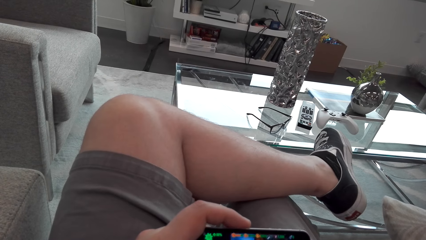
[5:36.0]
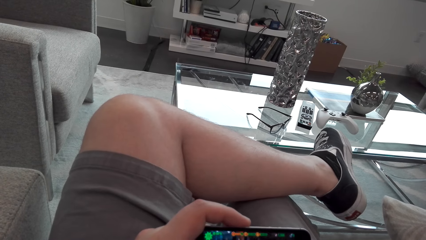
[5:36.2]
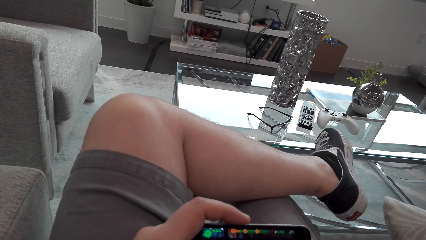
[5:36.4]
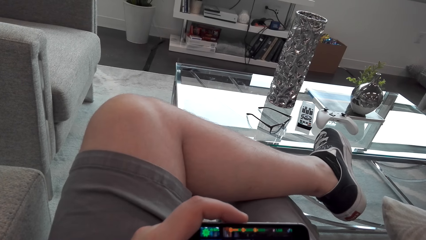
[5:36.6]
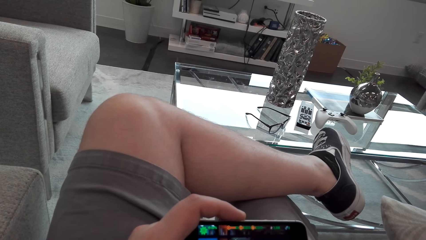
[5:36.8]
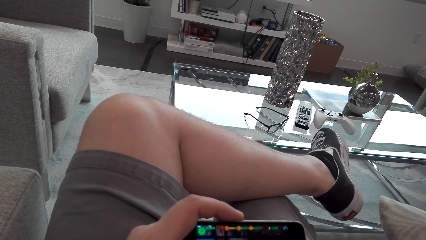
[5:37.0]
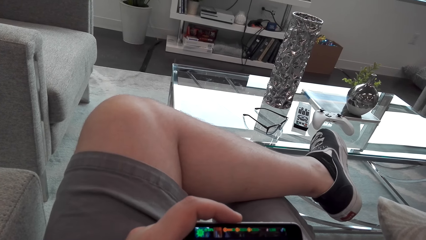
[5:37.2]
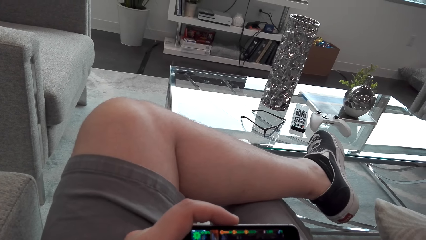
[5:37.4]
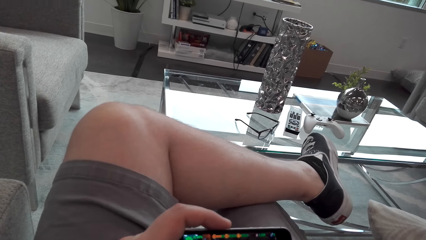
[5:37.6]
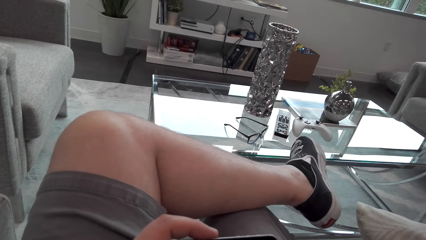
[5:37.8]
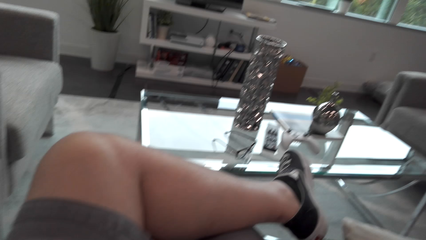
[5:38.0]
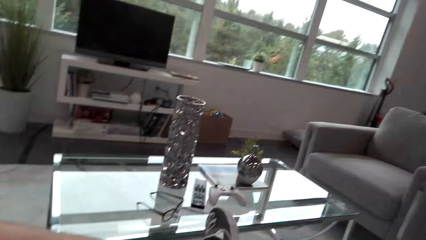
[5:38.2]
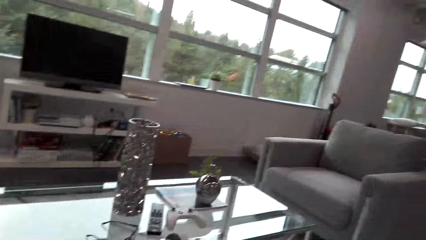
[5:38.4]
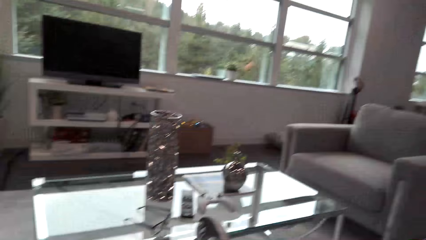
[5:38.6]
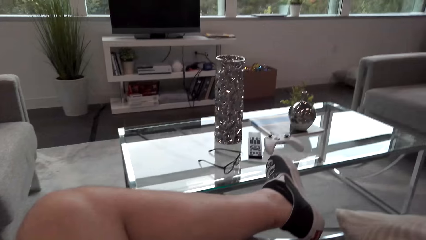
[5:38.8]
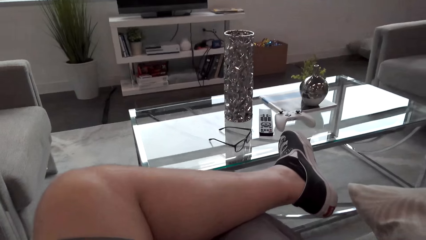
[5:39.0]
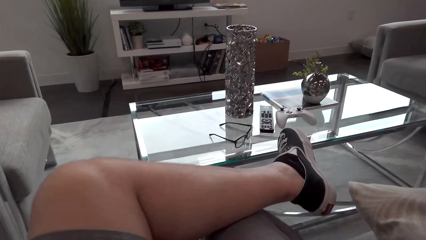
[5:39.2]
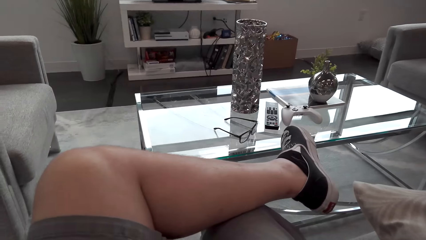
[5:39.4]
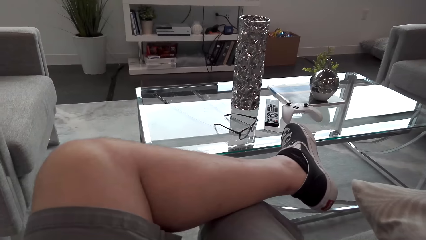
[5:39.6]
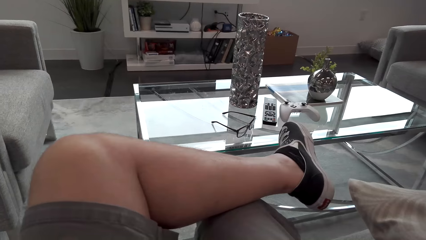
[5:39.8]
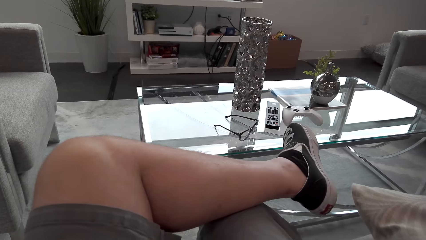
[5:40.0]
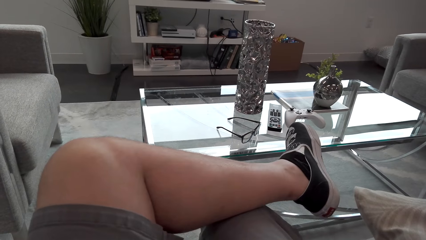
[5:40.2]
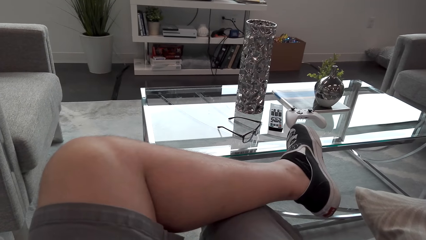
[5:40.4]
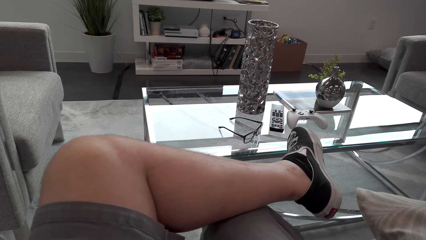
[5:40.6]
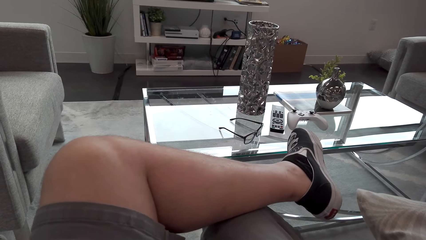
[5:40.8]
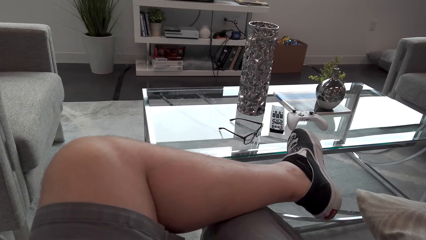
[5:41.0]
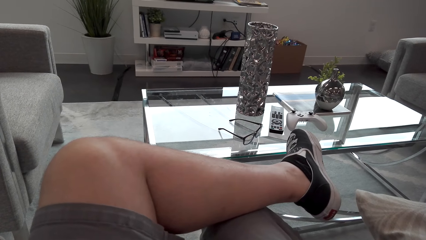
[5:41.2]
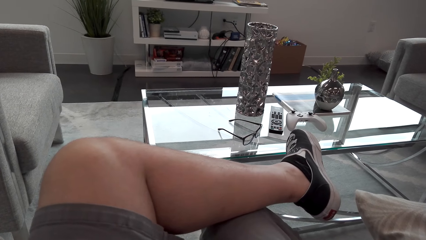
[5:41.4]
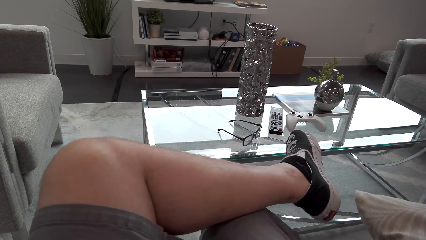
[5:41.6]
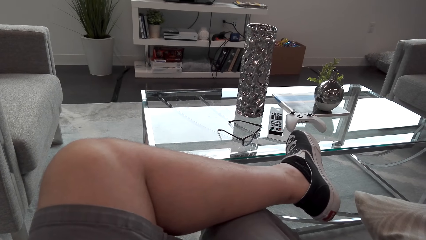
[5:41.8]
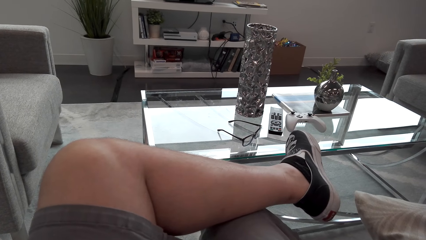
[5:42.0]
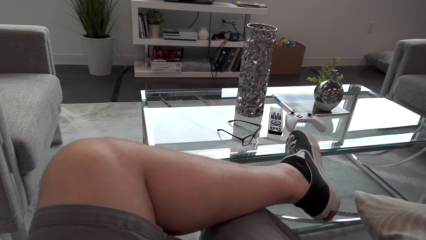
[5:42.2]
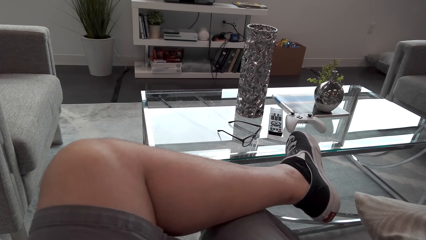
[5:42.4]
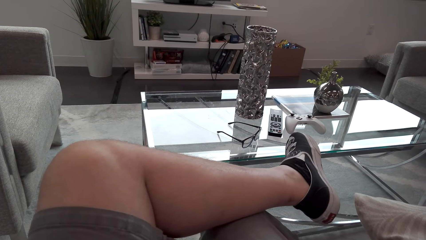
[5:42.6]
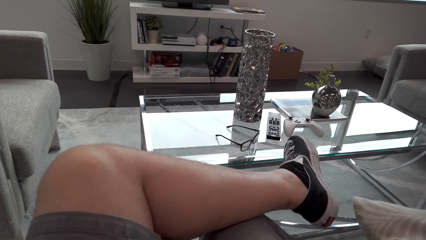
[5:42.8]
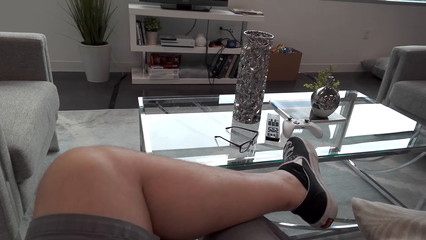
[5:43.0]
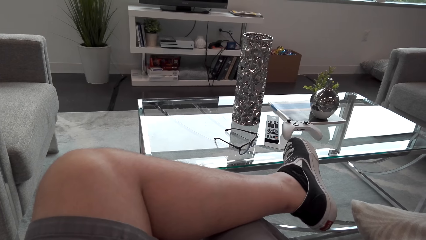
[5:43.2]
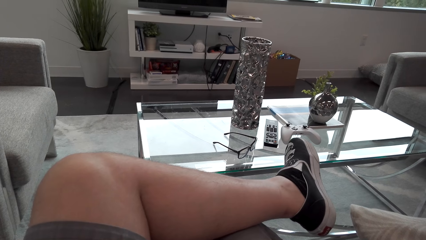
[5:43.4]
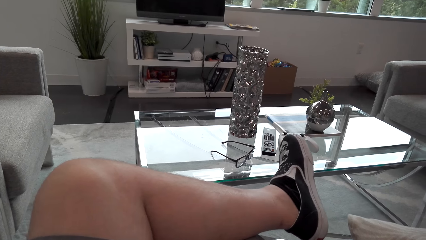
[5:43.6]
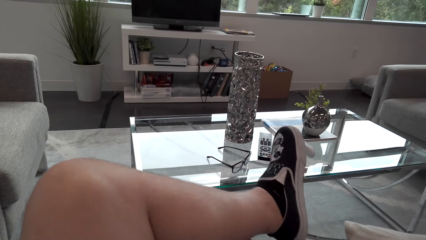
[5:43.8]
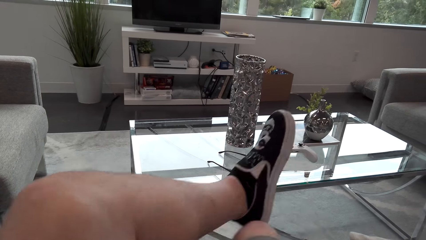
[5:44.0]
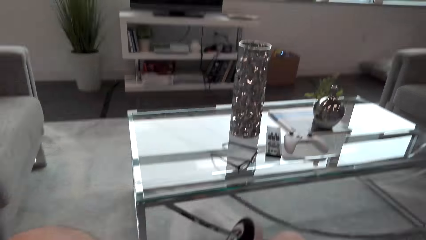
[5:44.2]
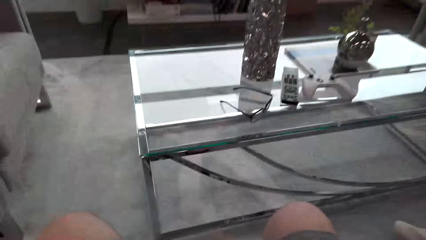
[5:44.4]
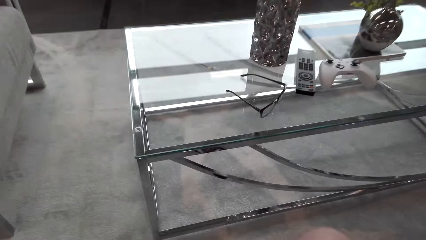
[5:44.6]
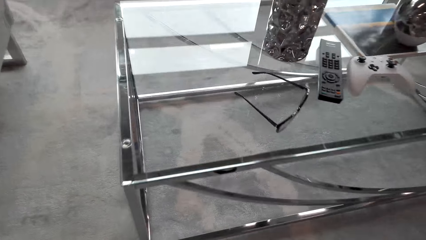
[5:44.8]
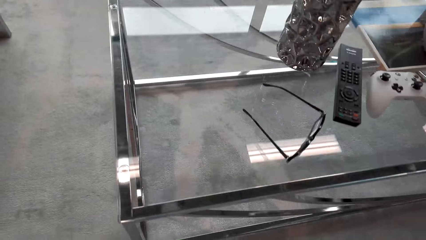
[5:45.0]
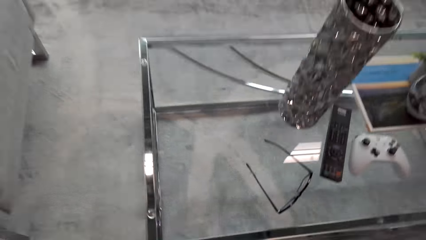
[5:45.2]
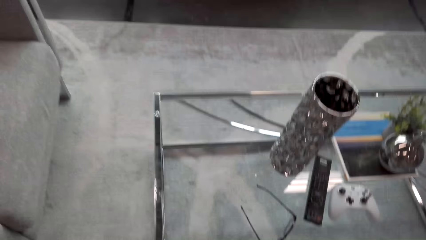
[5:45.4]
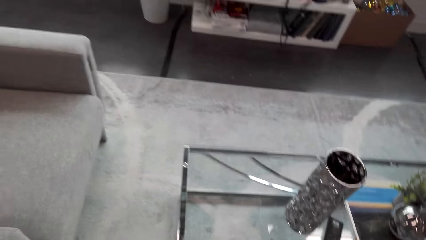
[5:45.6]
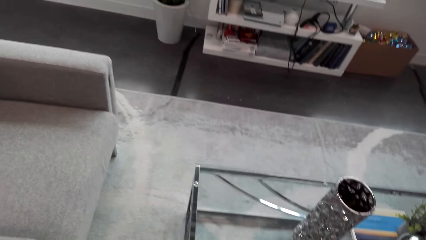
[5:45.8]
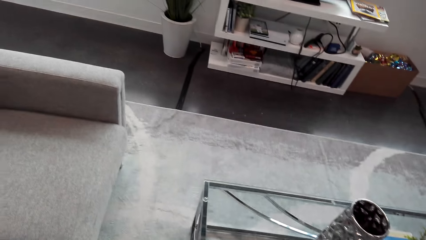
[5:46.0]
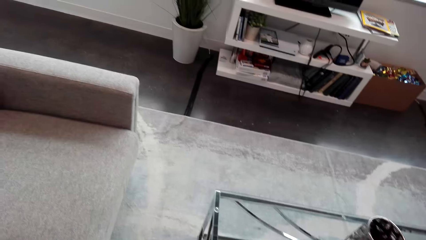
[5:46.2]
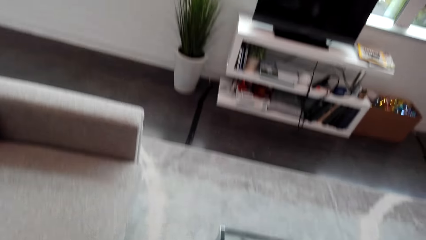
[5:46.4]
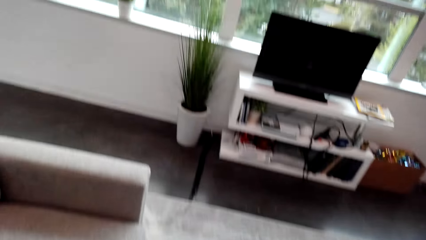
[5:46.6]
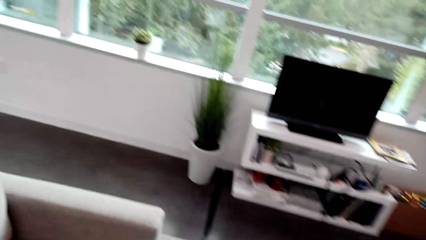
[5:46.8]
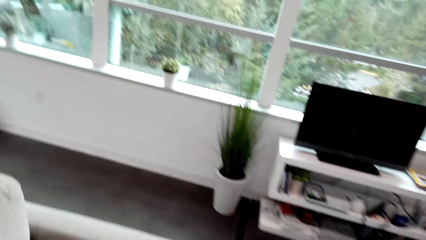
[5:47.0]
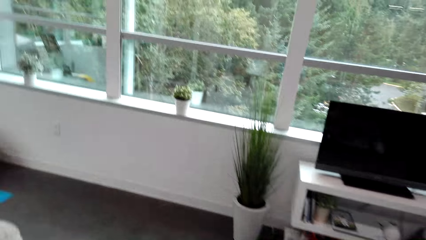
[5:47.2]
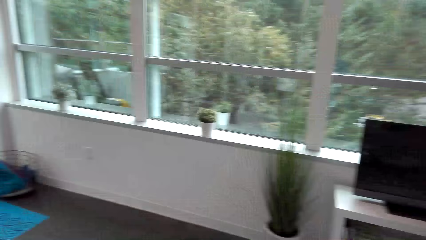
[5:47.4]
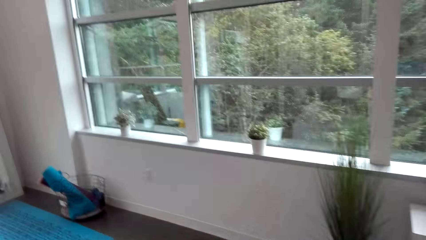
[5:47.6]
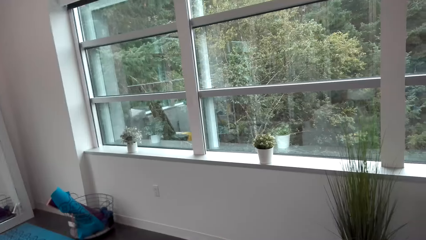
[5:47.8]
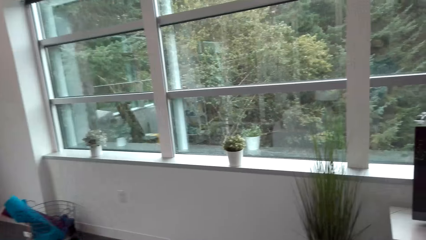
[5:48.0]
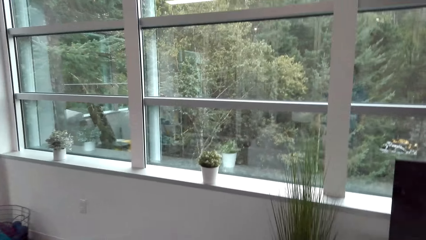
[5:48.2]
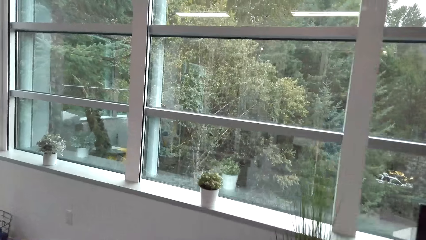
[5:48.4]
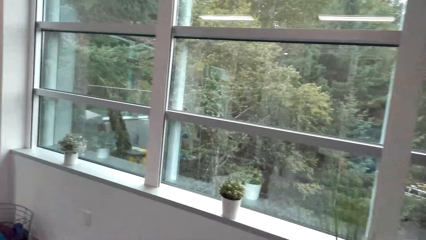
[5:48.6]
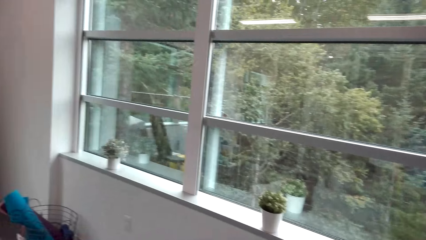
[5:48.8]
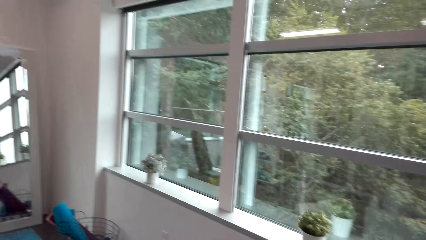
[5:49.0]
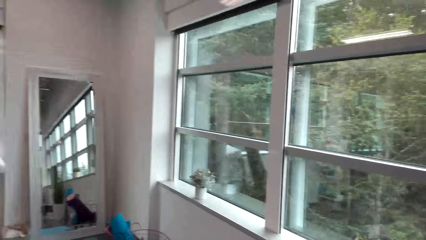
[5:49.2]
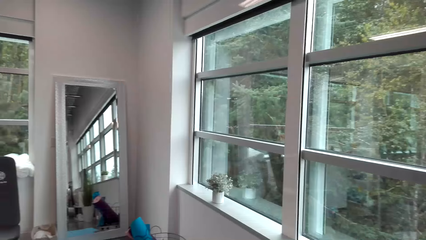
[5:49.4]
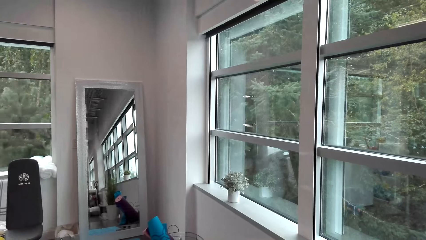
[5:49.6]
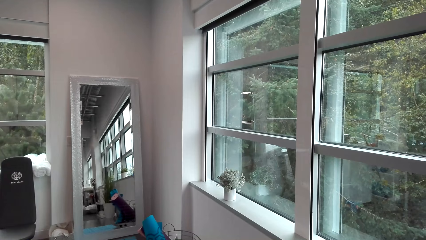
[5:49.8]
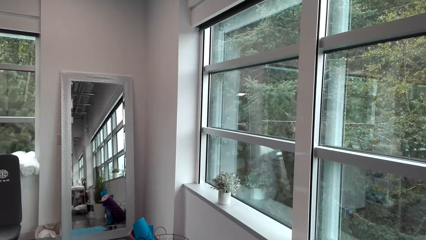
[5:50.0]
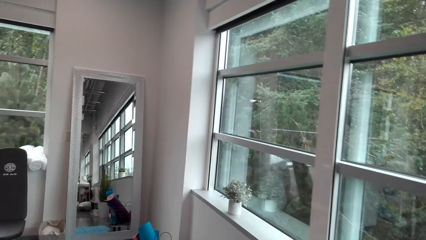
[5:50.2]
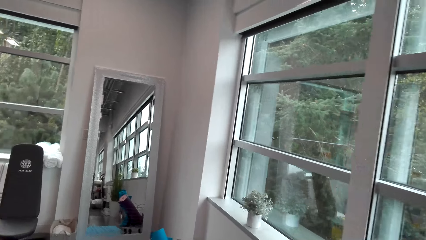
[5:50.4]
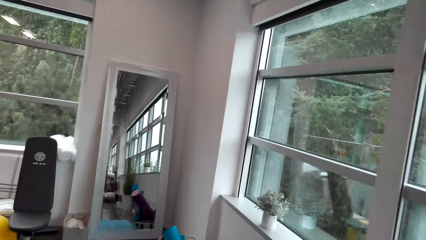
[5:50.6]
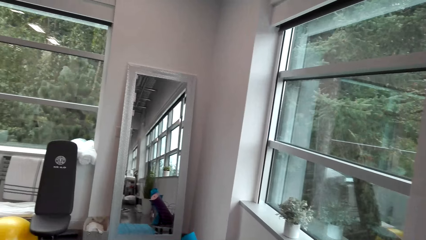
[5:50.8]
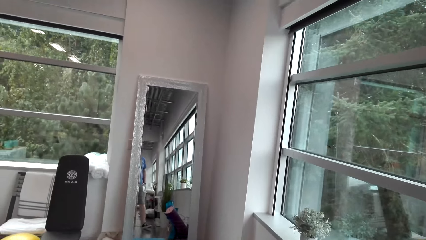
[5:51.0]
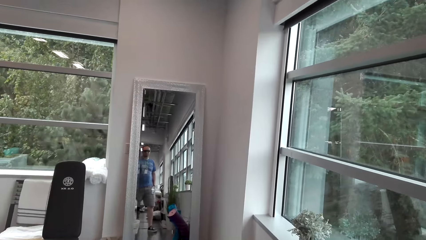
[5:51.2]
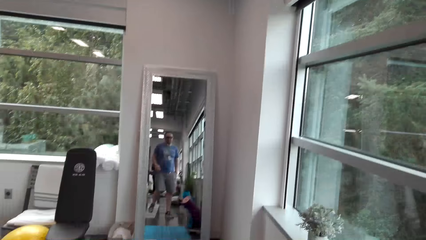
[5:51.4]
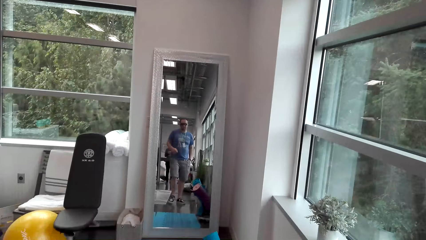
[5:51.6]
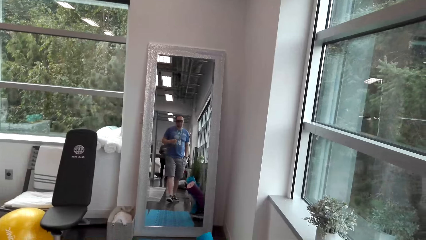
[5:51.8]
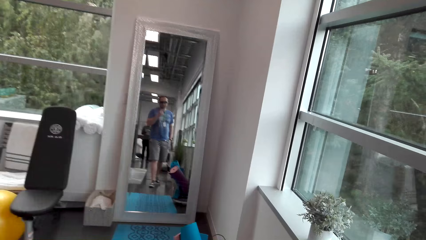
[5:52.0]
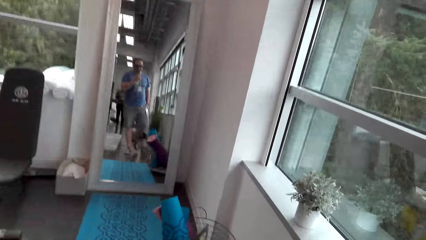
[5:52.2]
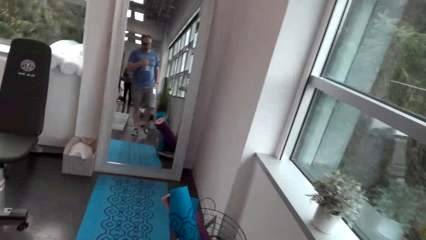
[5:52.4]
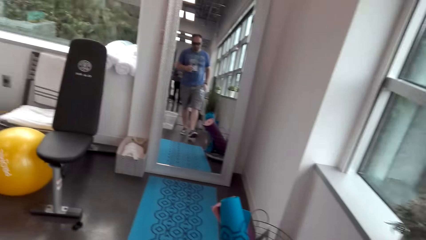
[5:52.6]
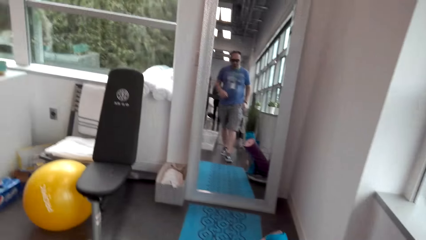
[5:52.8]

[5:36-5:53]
The camera wearer looks around. They talk to a person. They walk from the seat to the mirror in the room. They stand up.
